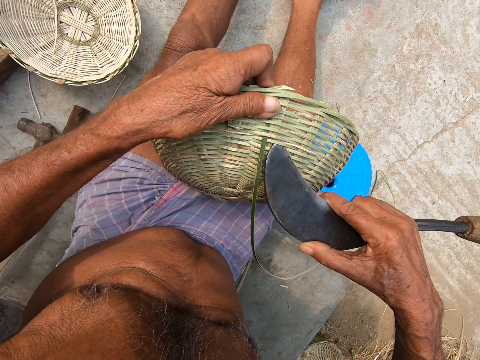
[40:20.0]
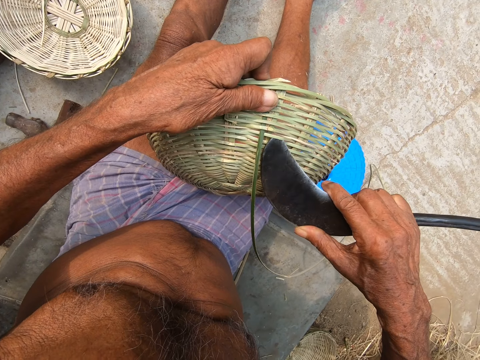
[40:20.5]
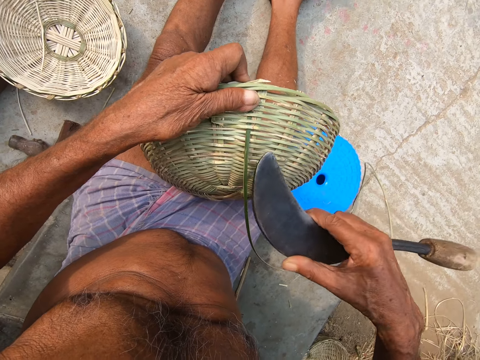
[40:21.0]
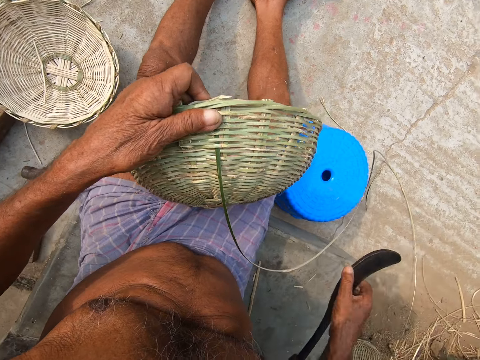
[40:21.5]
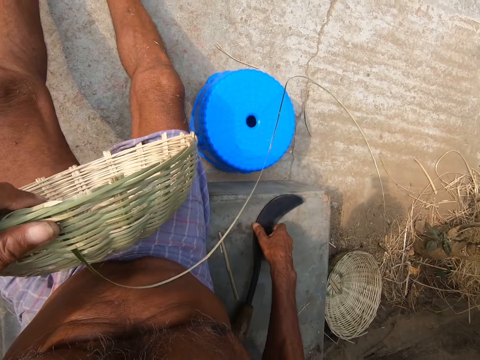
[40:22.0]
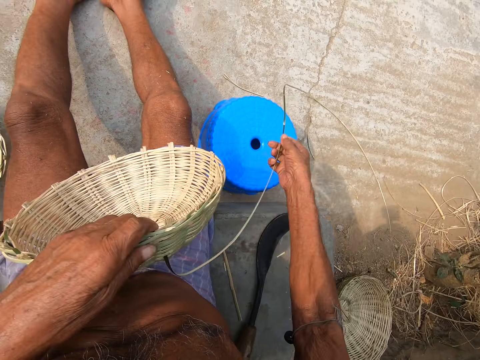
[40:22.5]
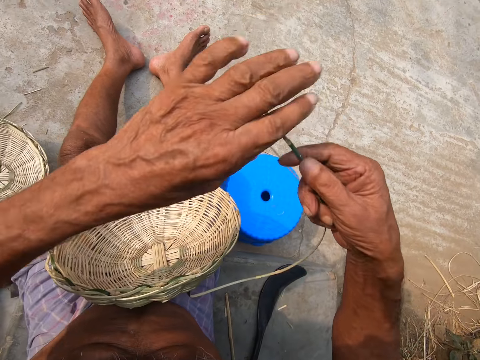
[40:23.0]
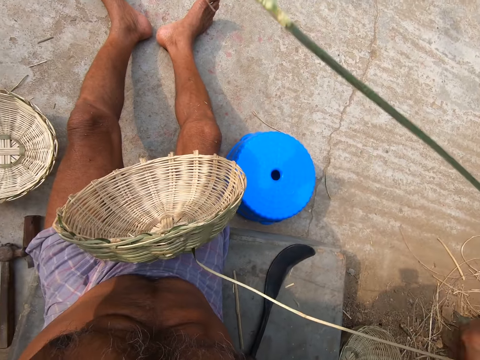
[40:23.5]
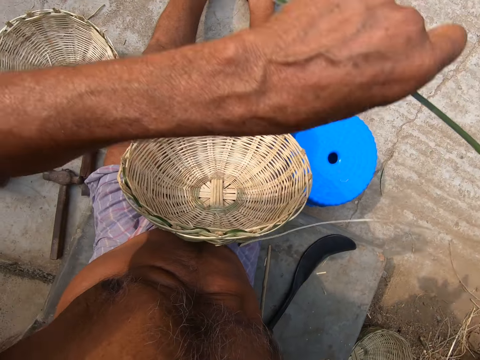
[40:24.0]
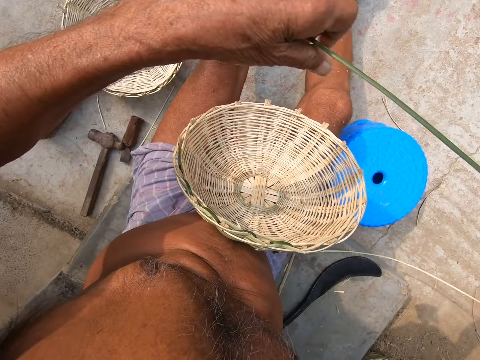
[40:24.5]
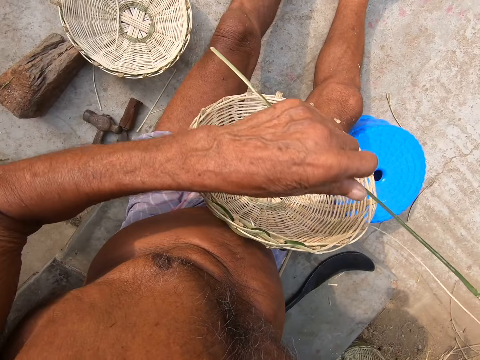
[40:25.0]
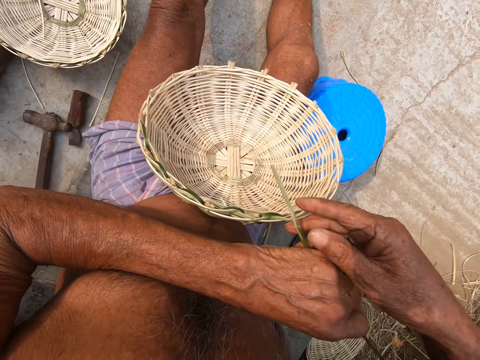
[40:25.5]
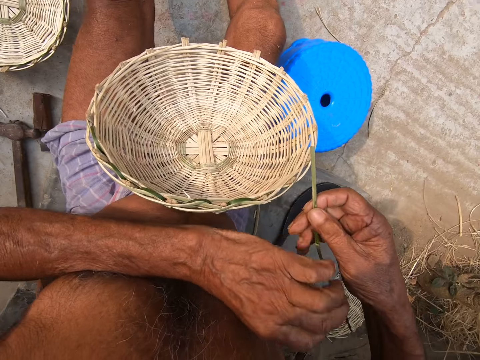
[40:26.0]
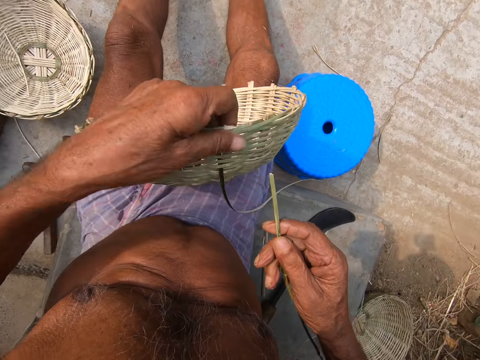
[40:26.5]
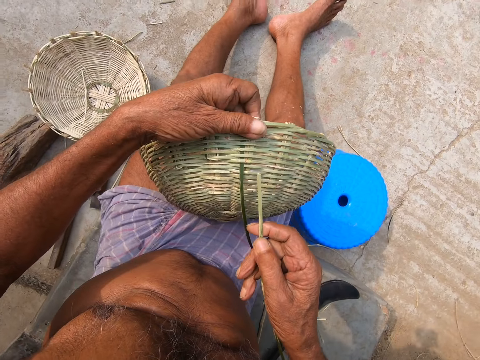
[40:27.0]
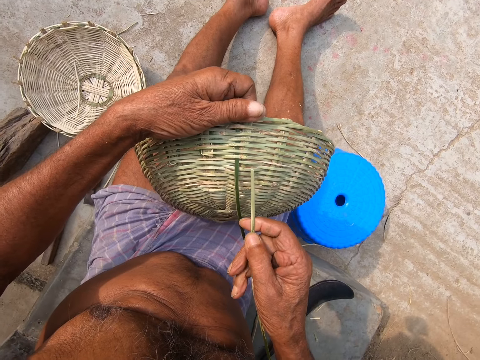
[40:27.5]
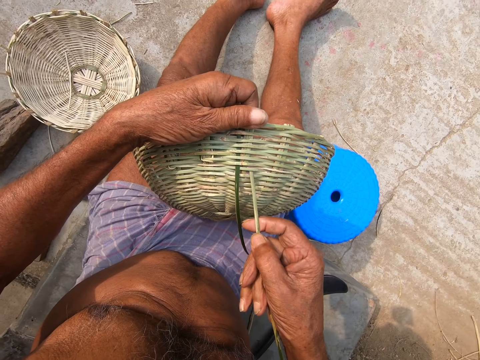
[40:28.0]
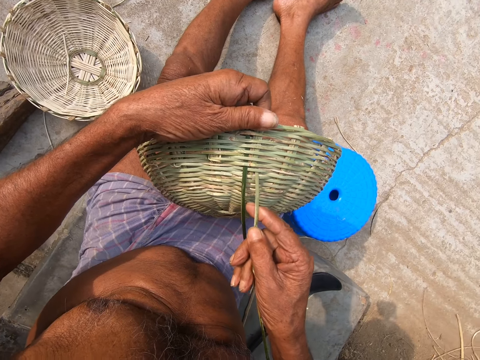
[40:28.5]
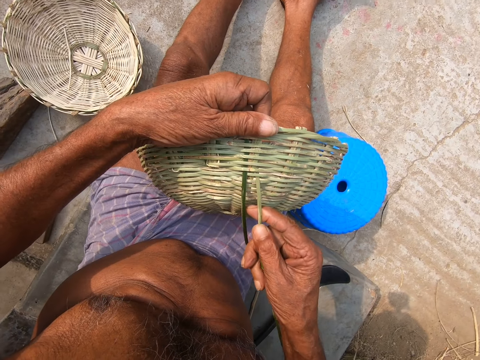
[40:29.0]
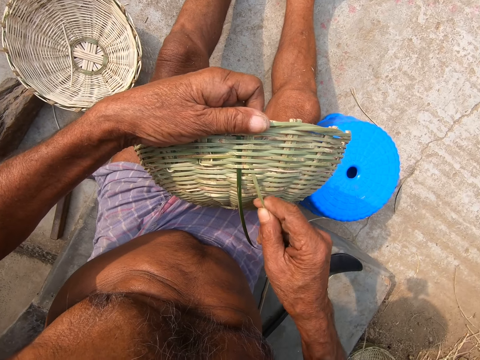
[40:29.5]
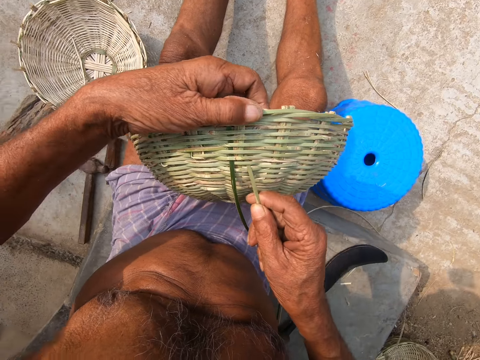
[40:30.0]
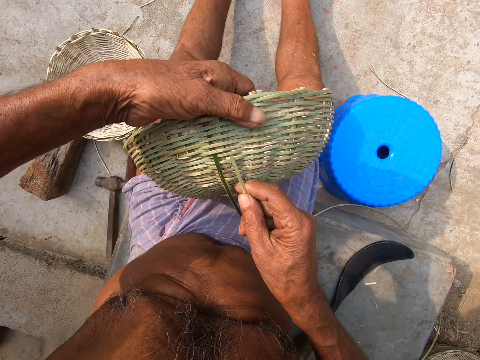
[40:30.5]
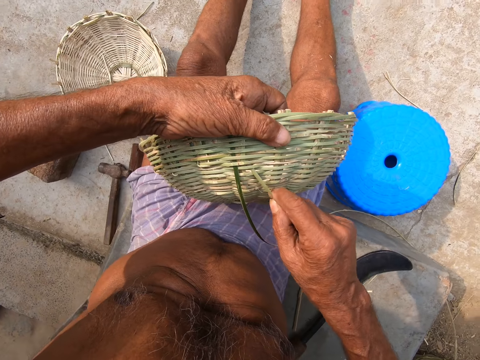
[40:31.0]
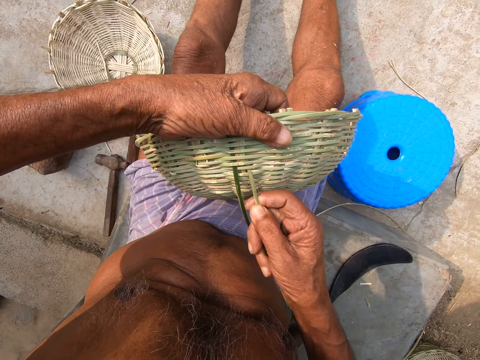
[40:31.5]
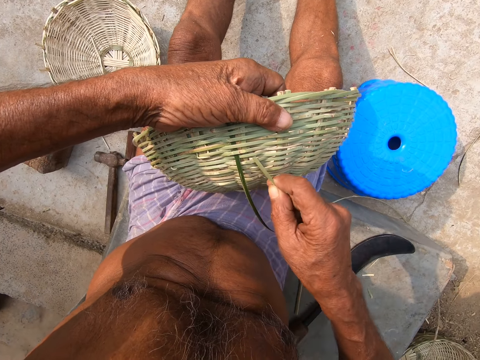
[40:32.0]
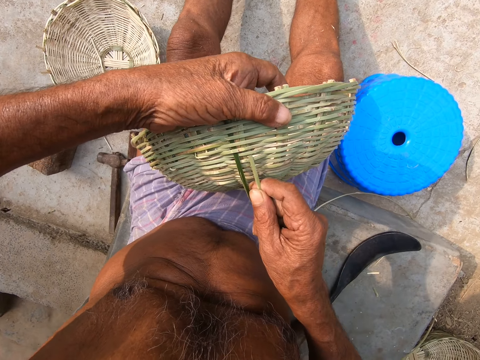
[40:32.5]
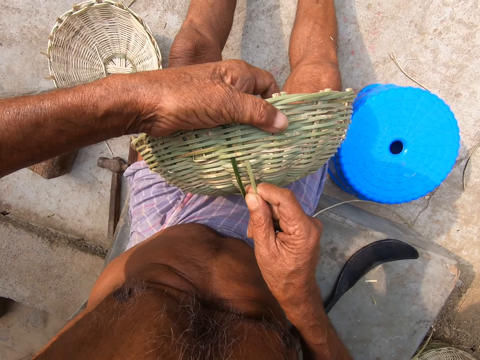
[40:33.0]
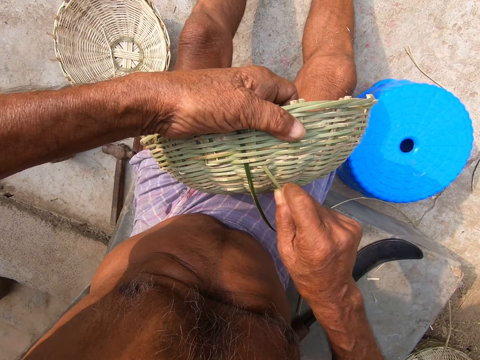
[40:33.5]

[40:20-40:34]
The camera wearer places the sickle in his right hand on the floor. He picks up the bamboo strip from the floor with his right hand. He pulls the bamboo strip with both hands. He straightens the craft. He holds the basket on his lap with his left hand. He inserts the bamboo strand in the basket with his right hand. He weaves the basket.

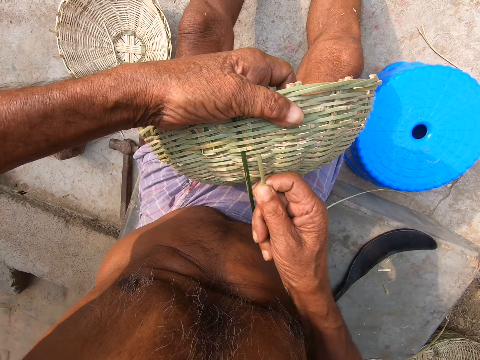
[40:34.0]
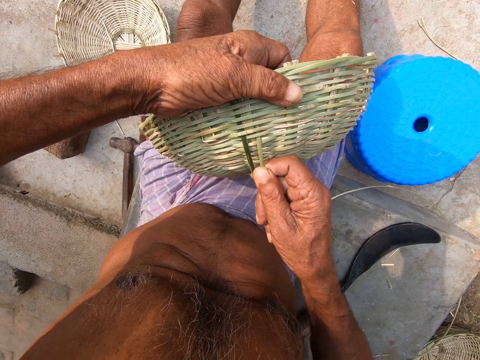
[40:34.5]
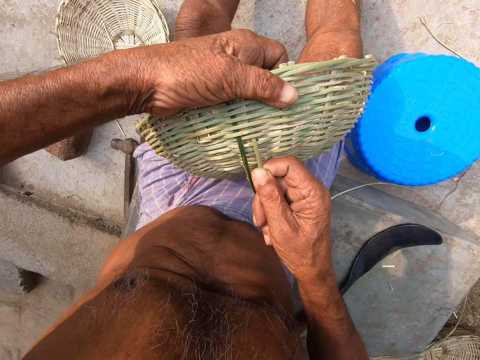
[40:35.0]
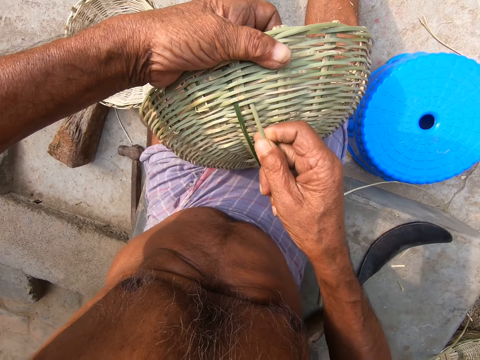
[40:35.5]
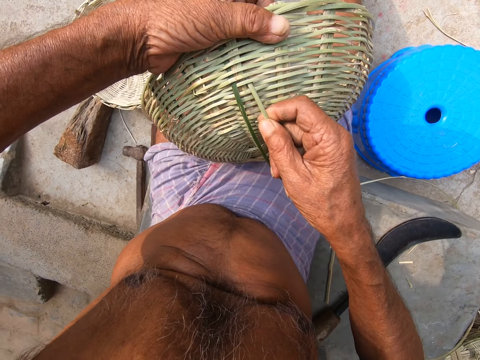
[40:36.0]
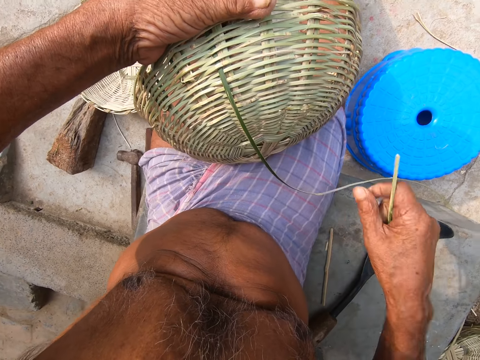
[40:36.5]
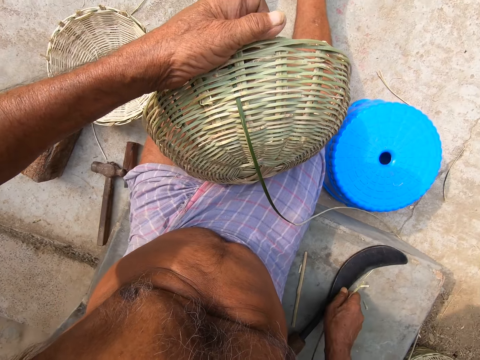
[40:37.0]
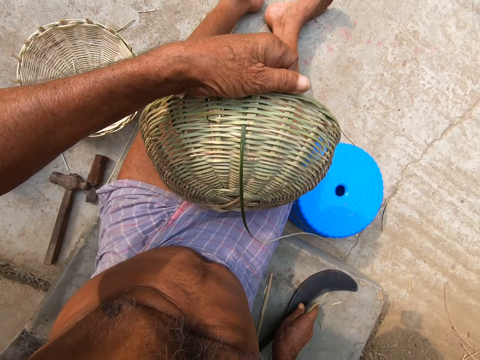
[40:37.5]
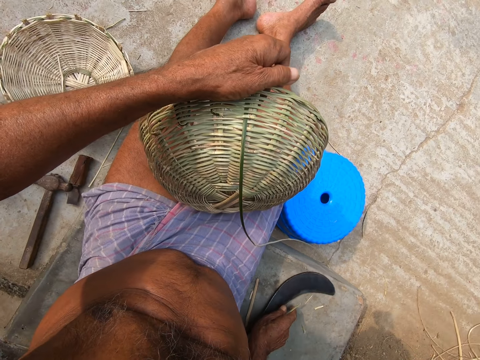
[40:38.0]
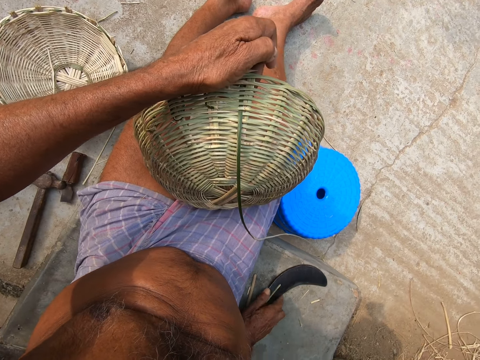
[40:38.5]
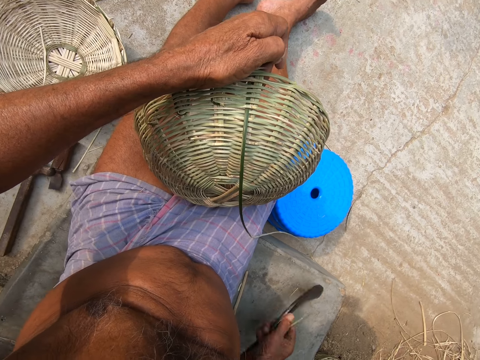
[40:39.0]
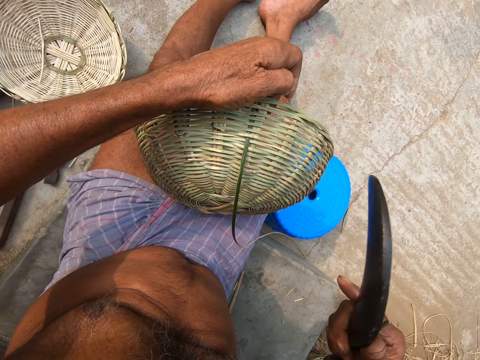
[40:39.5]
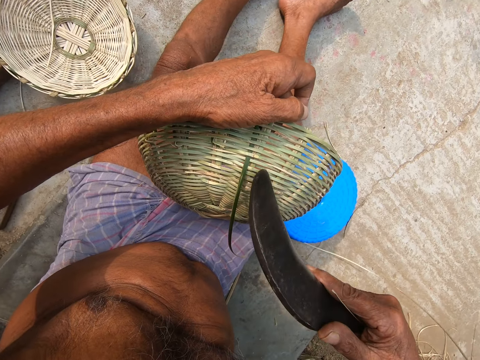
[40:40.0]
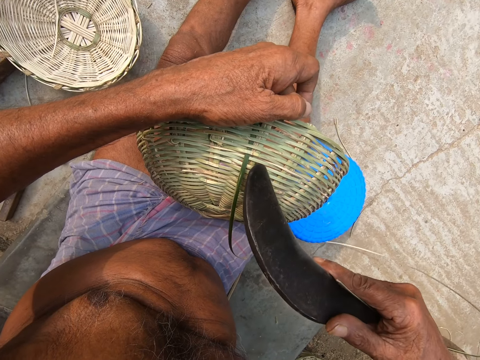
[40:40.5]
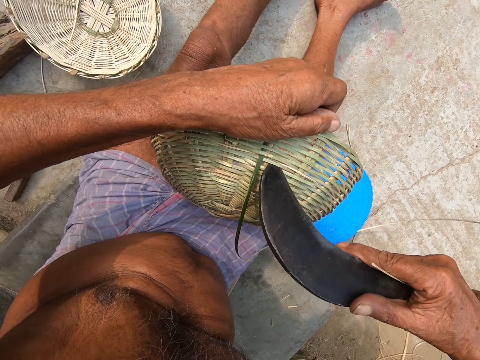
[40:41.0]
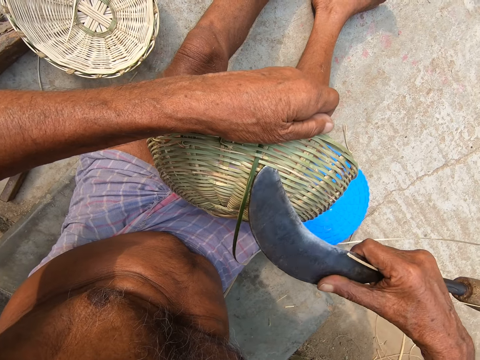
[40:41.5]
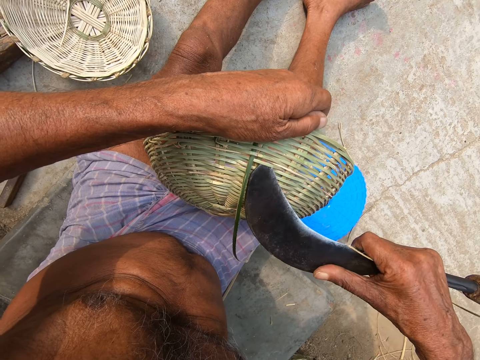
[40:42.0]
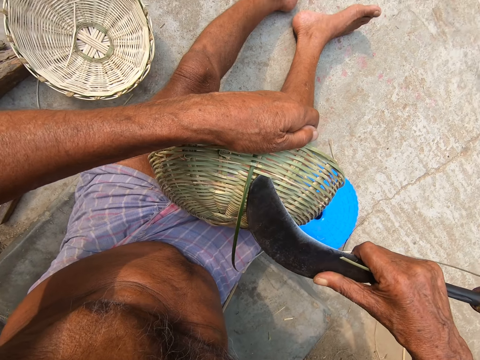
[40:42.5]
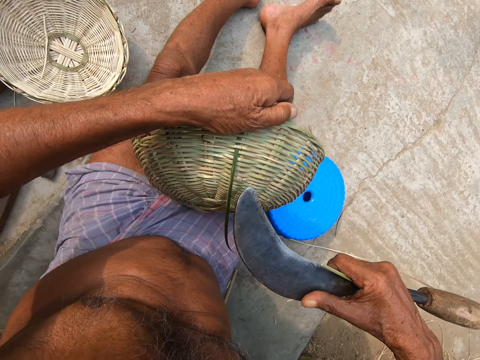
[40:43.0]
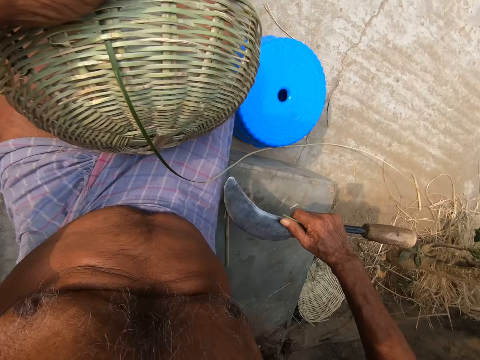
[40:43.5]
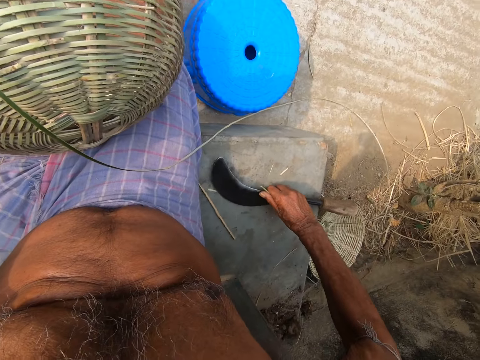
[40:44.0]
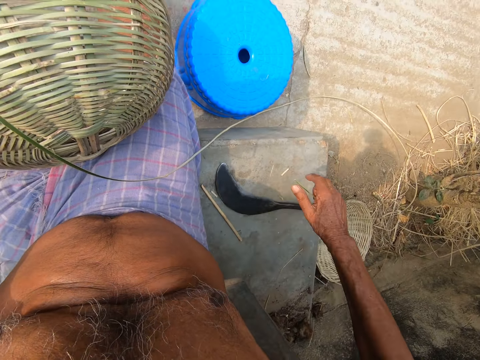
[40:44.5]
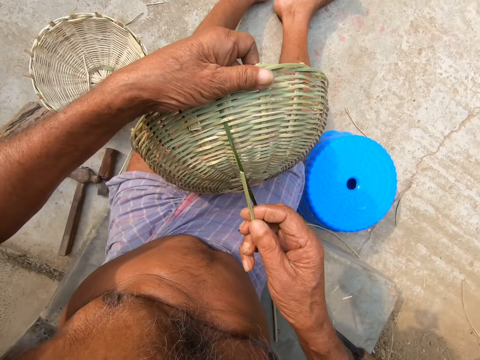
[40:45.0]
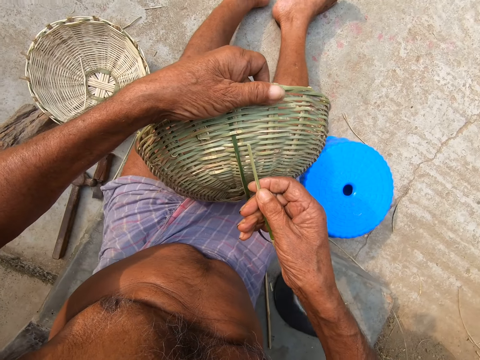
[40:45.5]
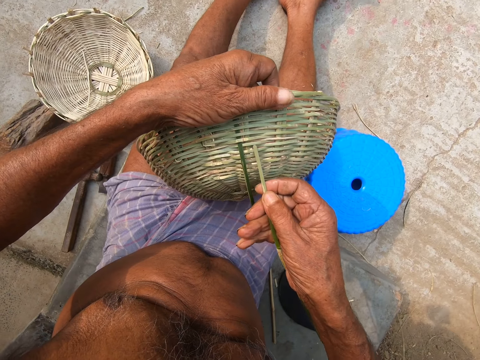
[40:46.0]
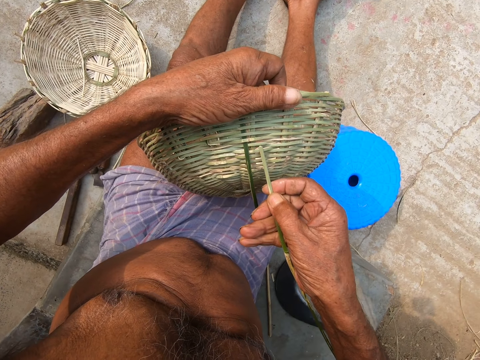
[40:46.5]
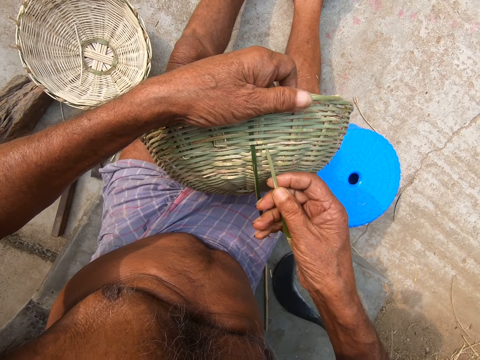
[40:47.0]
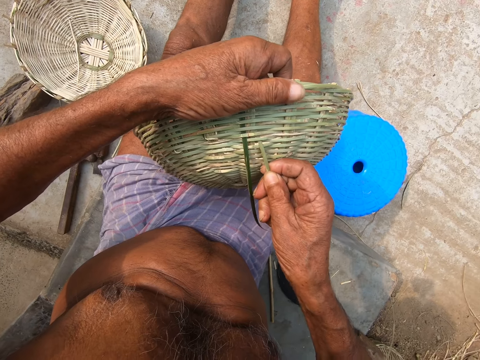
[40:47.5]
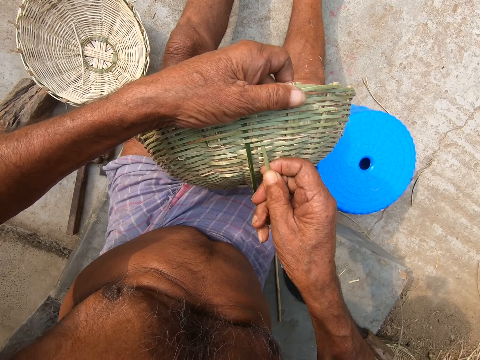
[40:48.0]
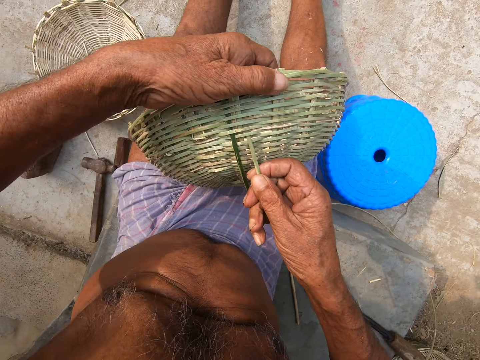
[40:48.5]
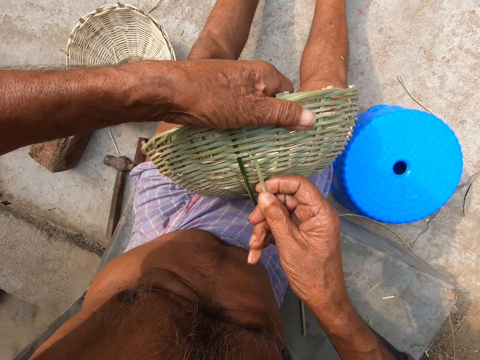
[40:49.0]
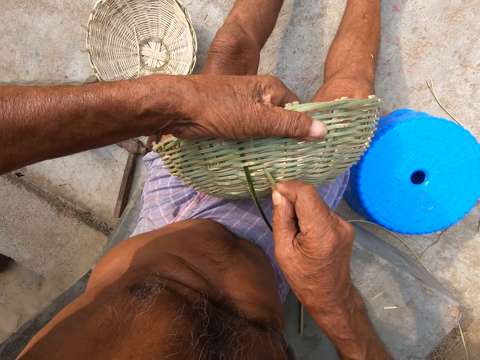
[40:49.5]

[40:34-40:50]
The camera wearer picks up the bolo machete from the ground with his right hand. He adjusts the basket with the bolo machete in his right hand. He makes the basket. He drops the bolo machete on the ground with his right hand. He inserts the bamboo strand in the basket with his right hand. He weaves the basket.
